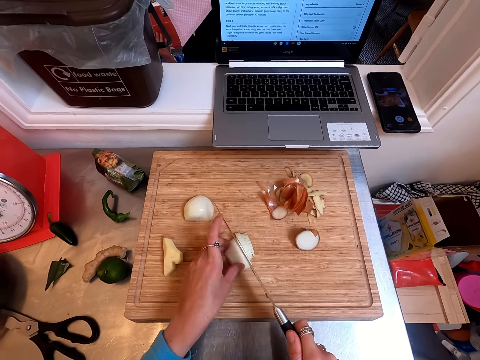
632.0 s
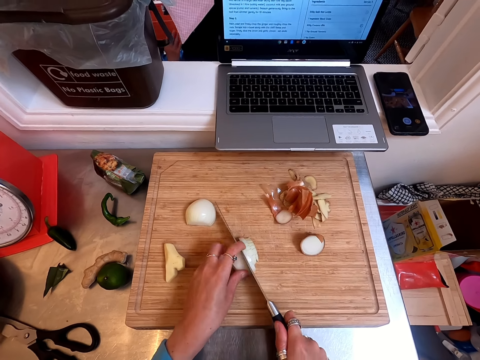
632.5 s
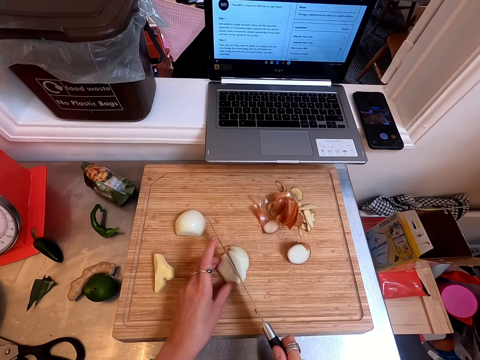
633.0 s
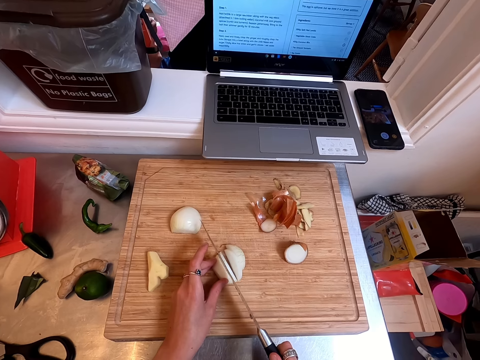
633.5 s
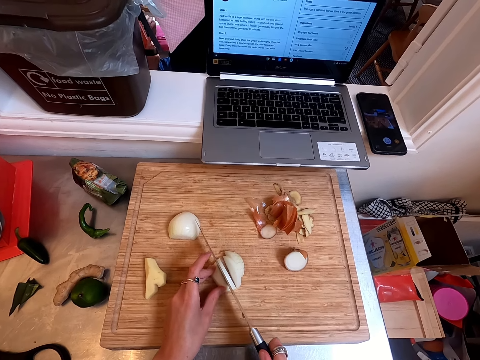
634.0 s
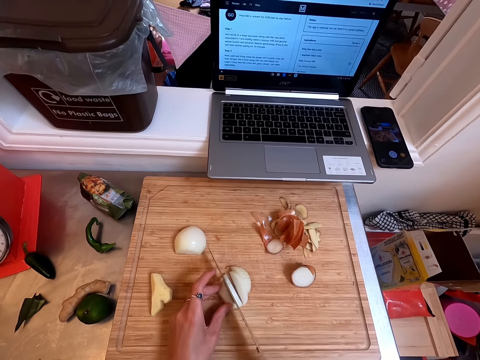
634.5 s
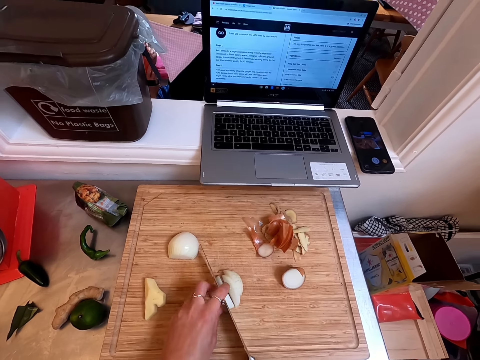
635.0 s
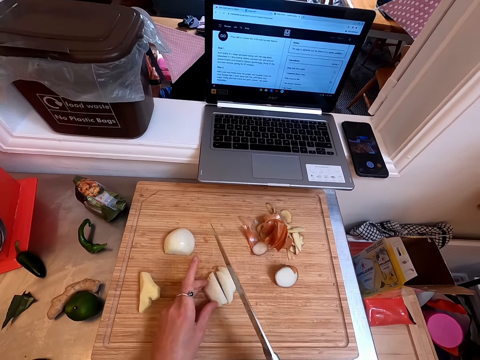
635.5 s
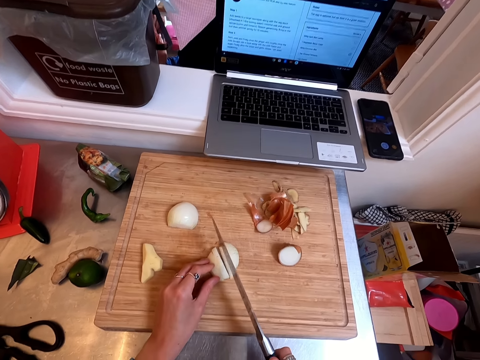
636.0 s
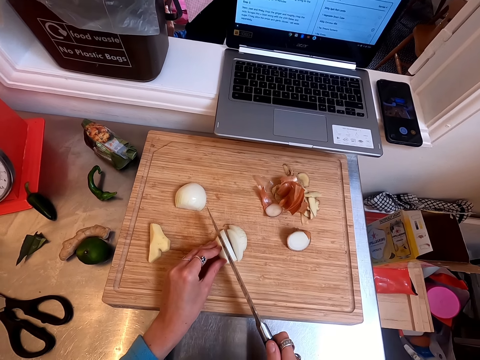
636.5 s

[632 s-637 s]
The camera wearer cuts the onion into pieces.

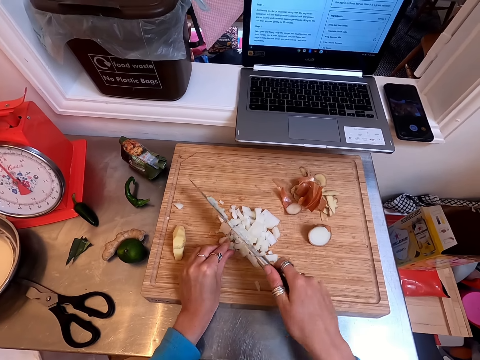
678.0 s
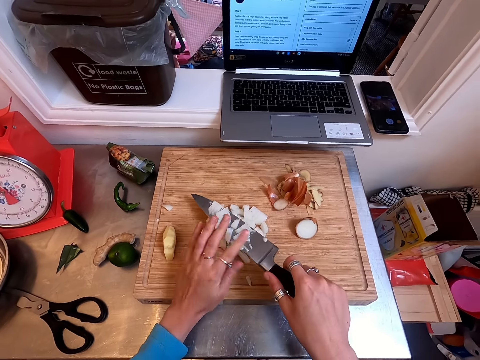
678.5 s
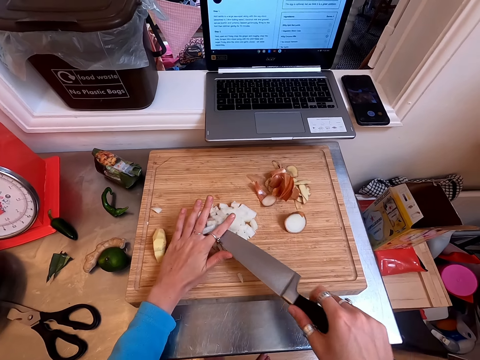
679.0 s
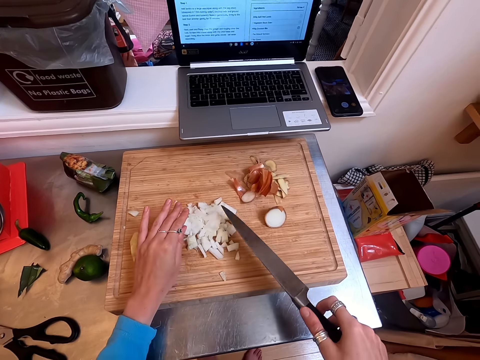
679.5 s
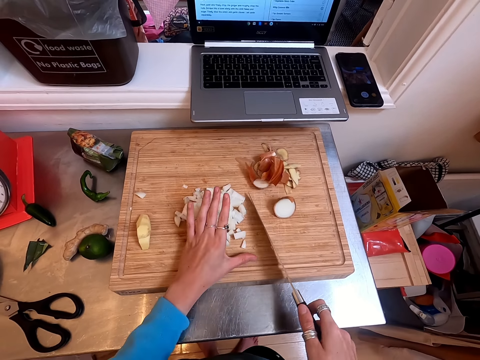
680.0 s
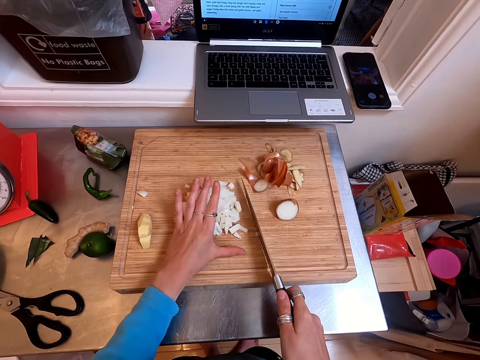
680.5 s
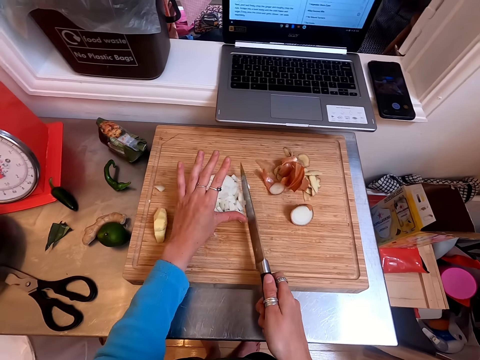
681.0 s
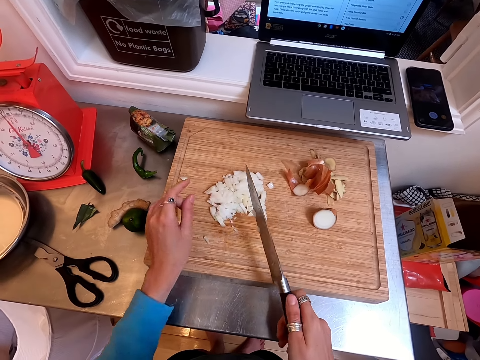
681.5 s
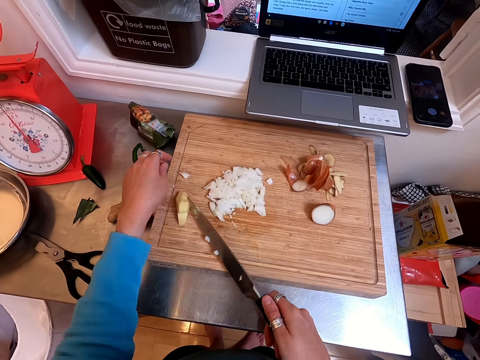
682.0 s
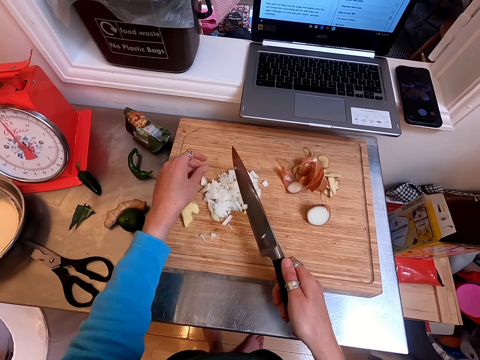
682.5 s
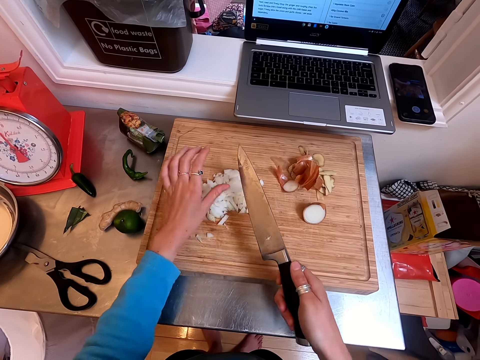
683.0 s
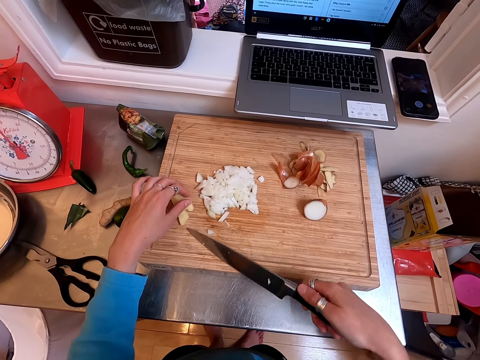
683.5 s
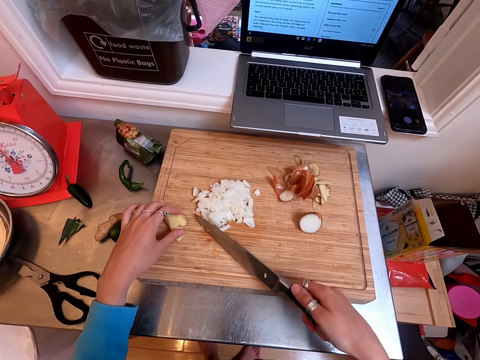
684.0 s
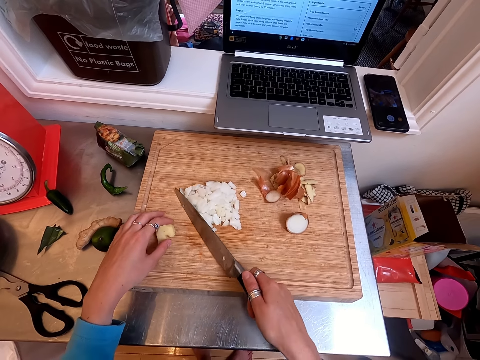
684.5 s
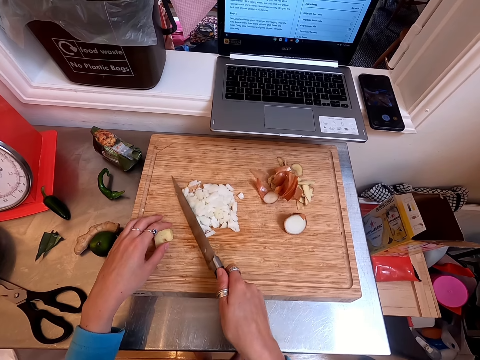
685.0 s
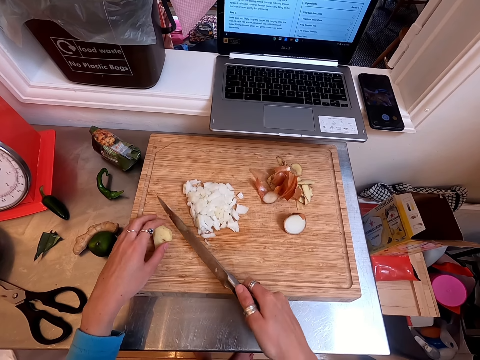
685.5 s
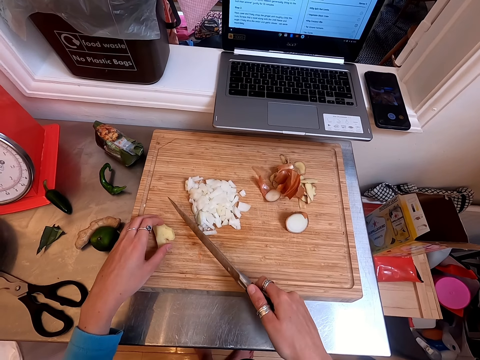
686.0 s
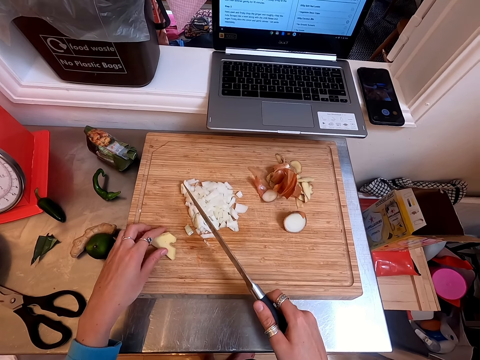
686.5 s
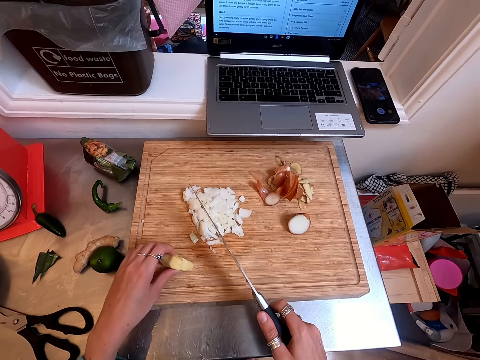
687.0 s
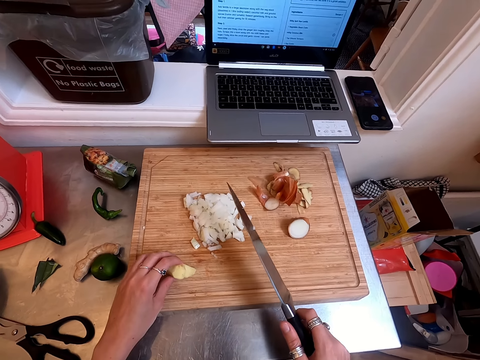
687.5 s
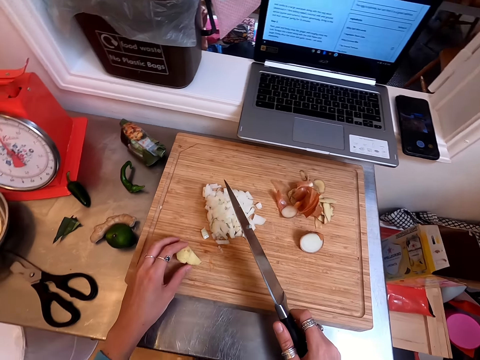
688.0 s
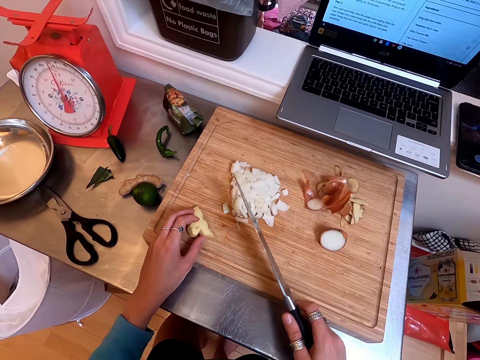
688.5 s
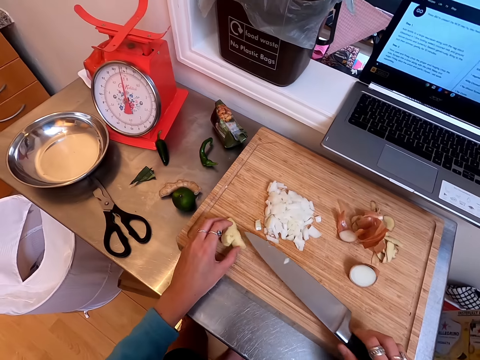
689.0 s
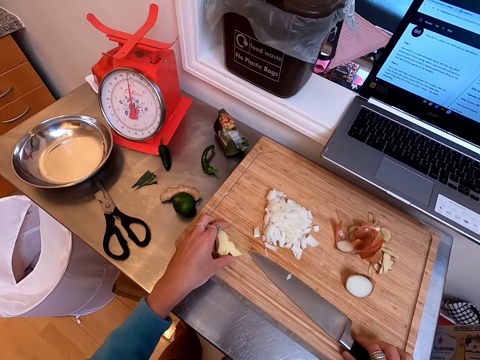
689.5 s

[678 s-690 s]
The camera wearer wipes the onion on a knife. They chop the onion in pieces. They move the chopped onions aside.

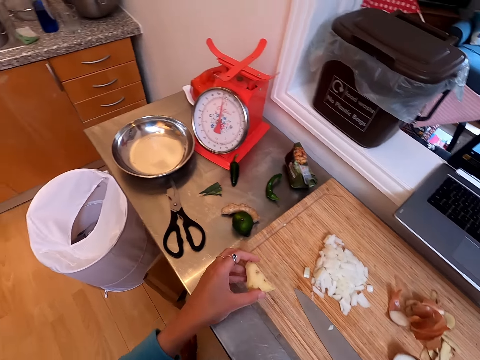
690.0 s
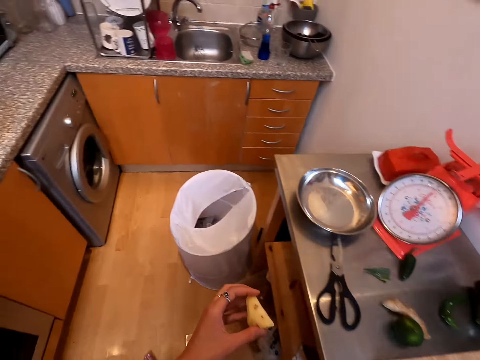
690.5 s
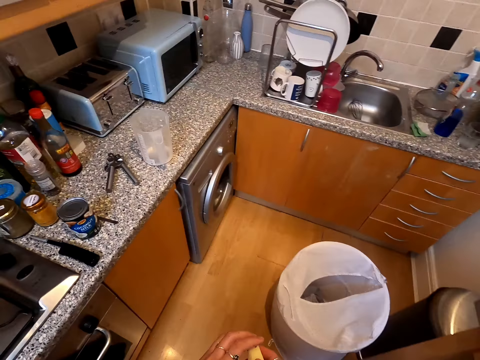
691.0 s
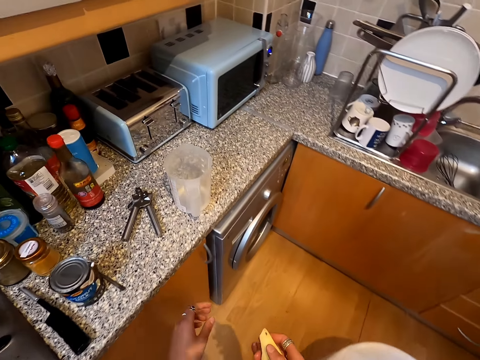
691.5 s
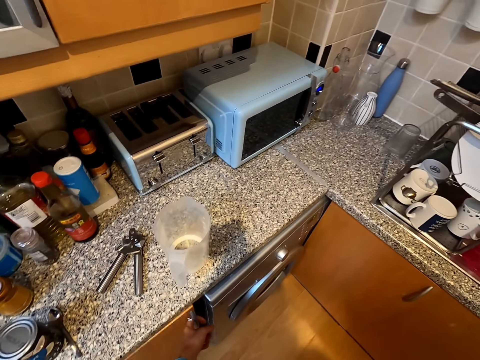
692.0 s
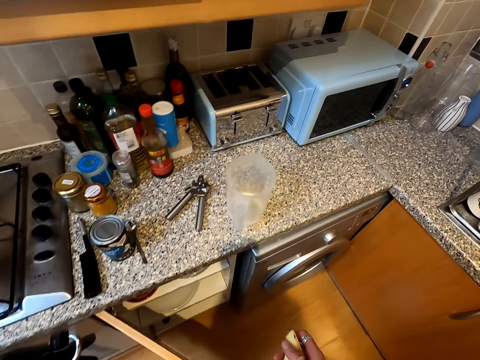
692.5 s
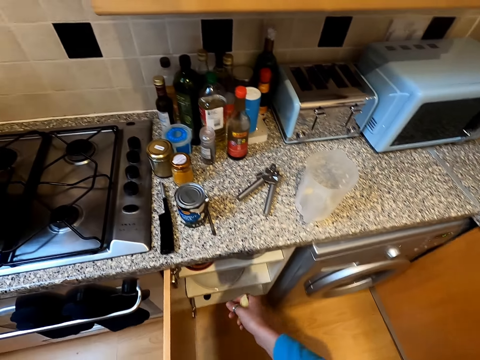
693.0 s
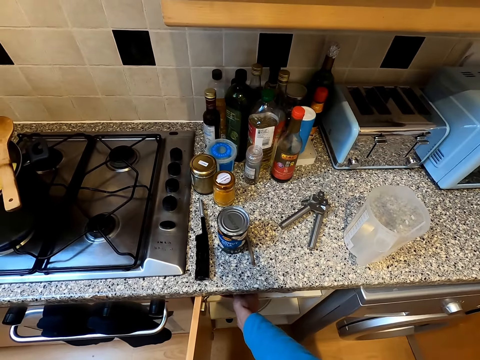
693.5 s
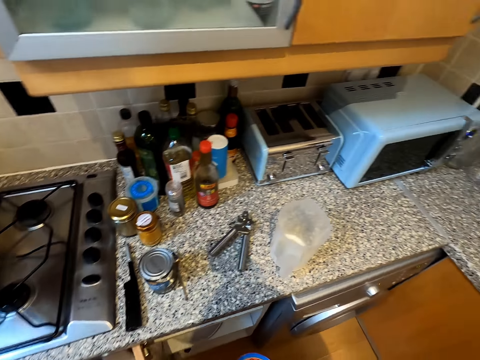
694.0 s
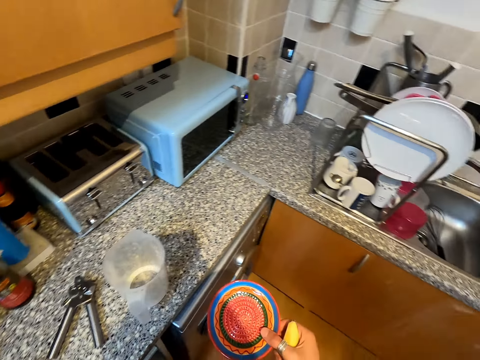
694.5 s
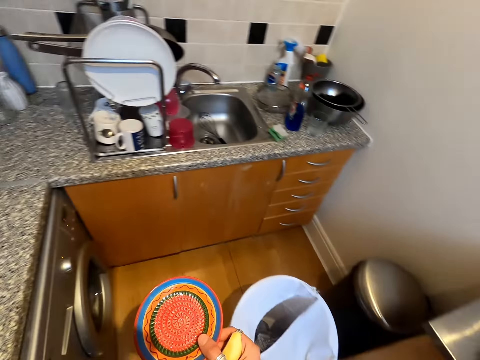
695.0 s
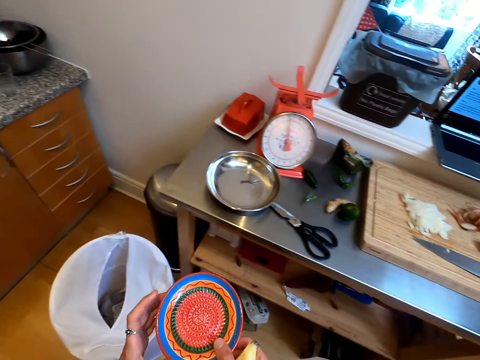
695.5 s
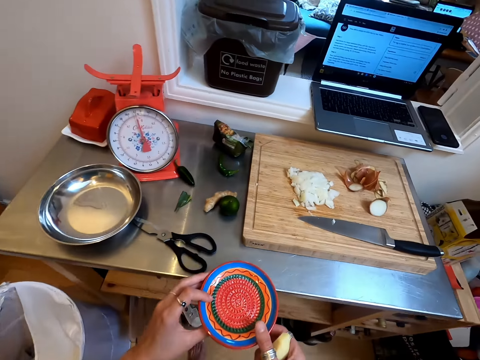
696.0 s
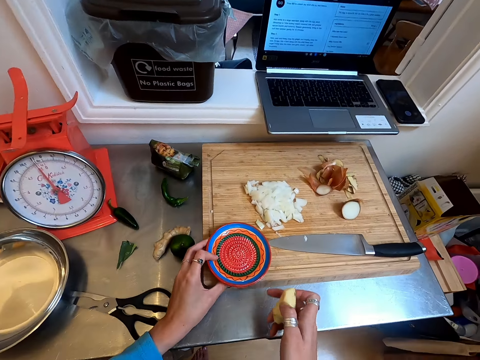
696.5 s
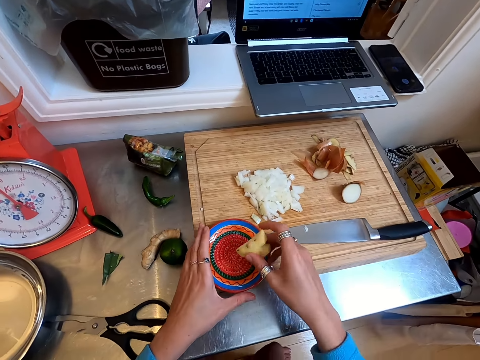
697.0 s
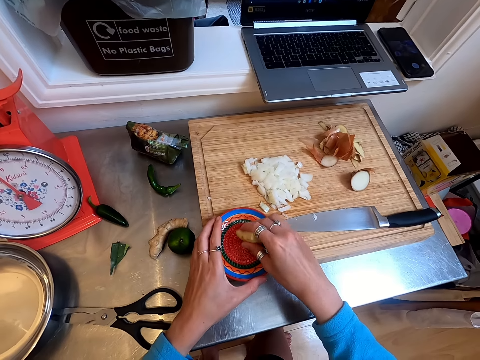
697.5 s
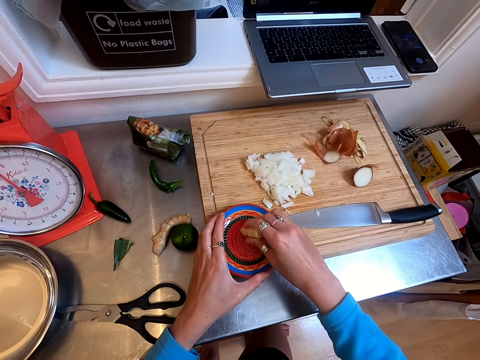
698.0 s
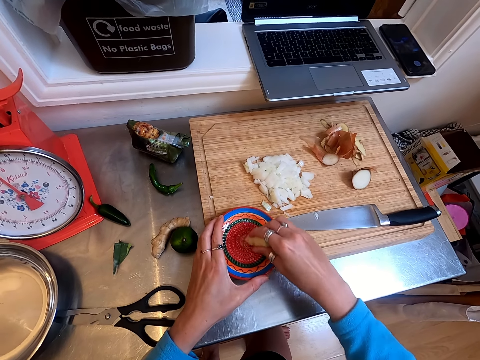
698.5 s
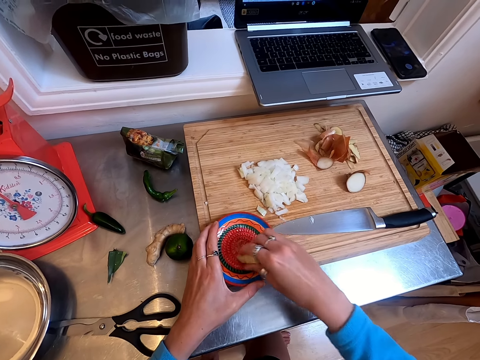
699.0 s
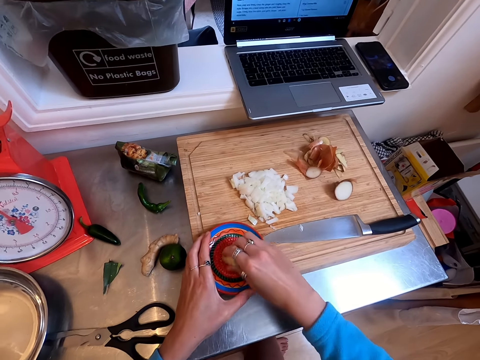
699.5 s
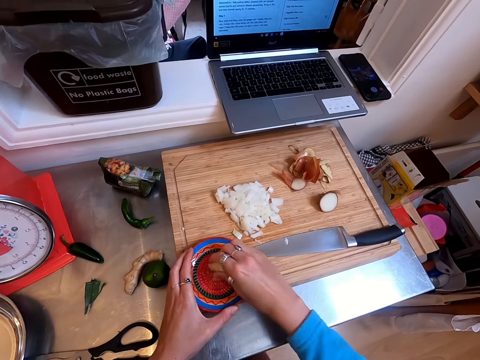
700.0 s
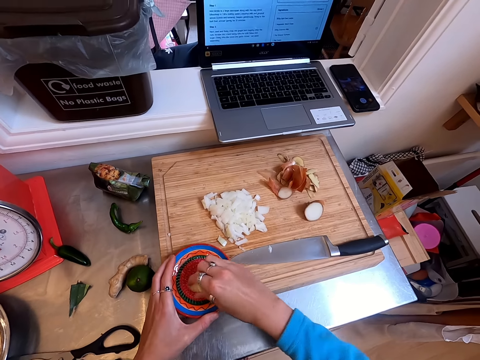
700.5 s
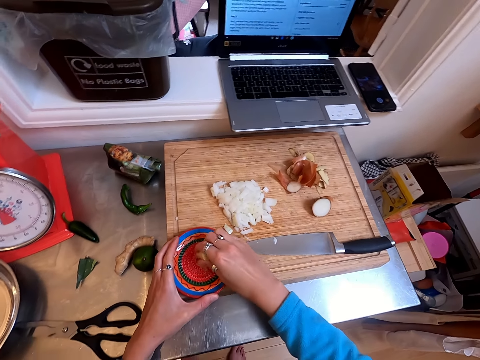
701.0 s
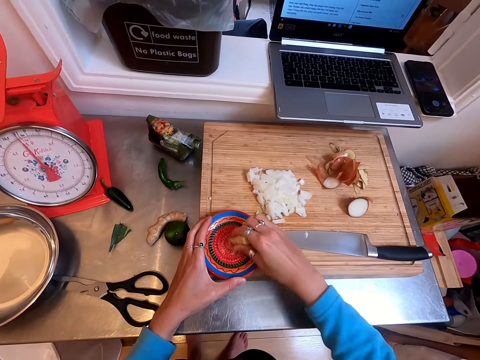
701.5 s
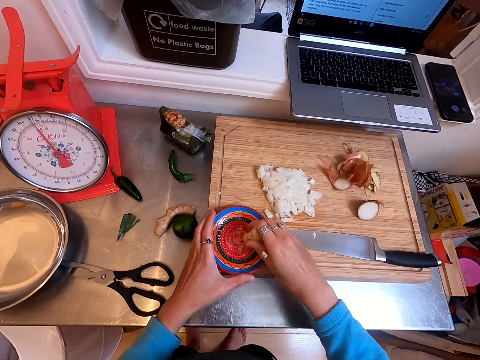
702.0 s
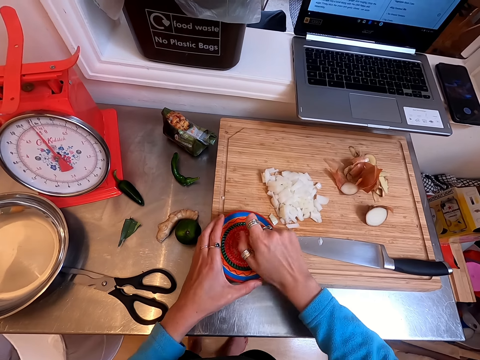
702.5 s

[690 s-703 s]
The camera wearer moves in the kitchen. They open the kitchen cabinet. They take out a plate. They place the plate on a chopping board. They rub ginger on the plate.
